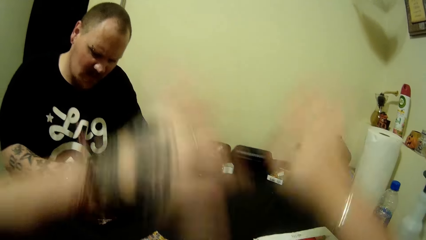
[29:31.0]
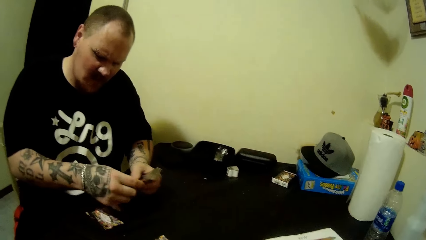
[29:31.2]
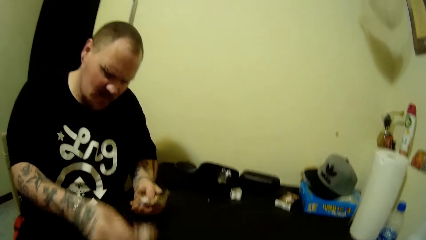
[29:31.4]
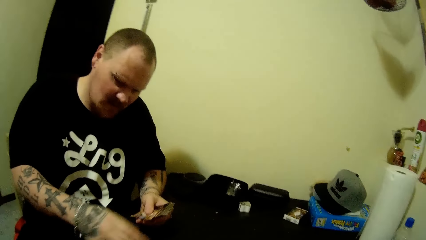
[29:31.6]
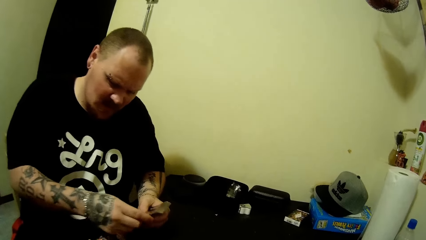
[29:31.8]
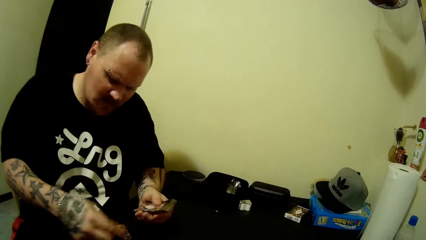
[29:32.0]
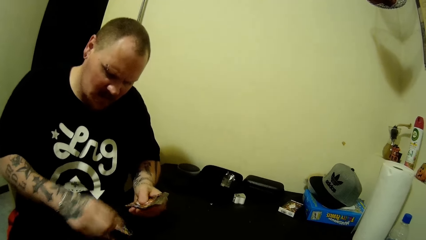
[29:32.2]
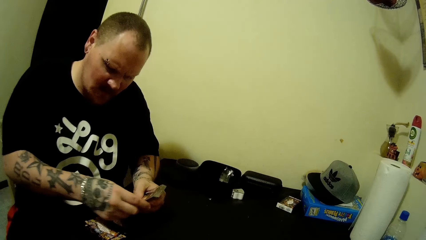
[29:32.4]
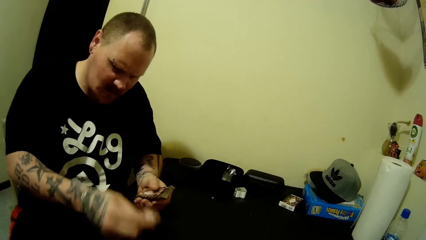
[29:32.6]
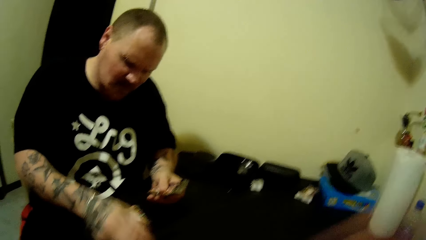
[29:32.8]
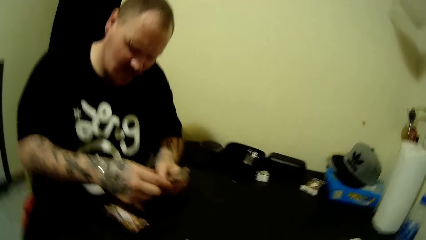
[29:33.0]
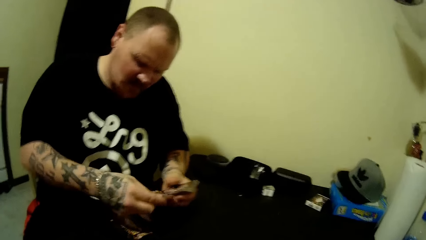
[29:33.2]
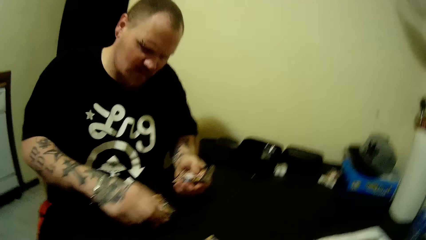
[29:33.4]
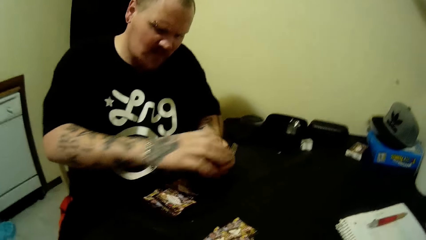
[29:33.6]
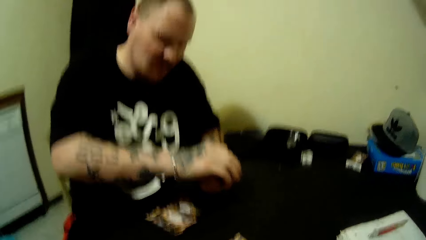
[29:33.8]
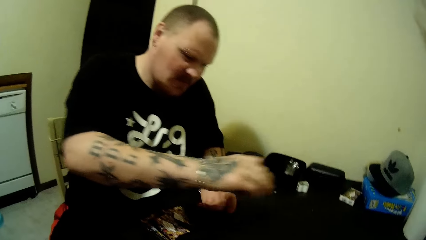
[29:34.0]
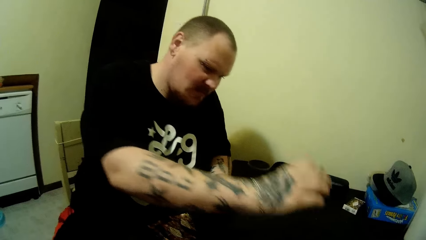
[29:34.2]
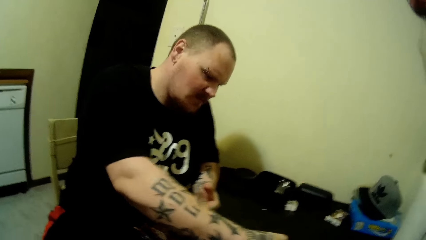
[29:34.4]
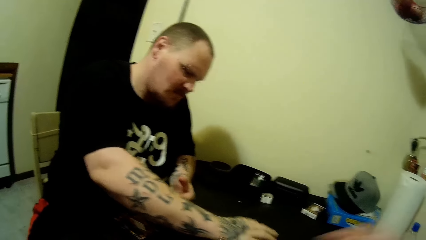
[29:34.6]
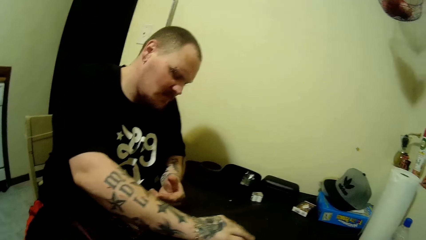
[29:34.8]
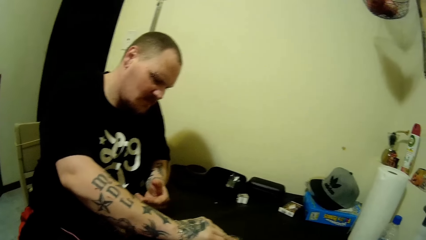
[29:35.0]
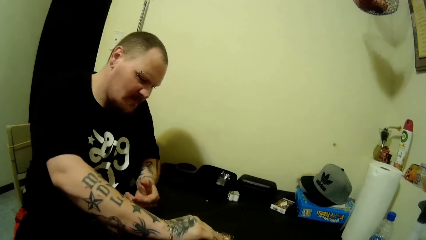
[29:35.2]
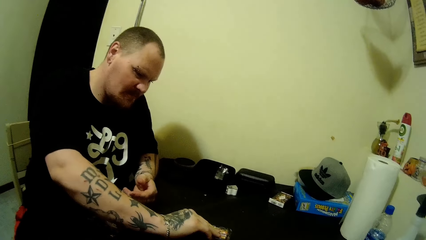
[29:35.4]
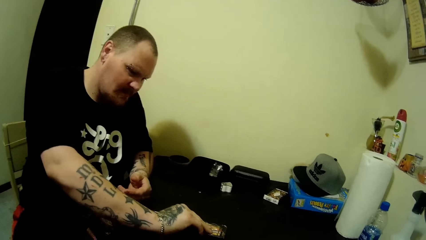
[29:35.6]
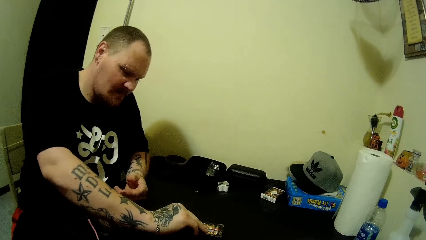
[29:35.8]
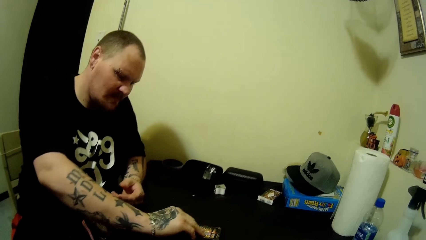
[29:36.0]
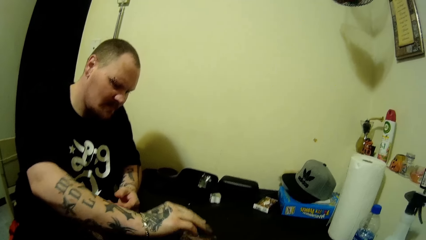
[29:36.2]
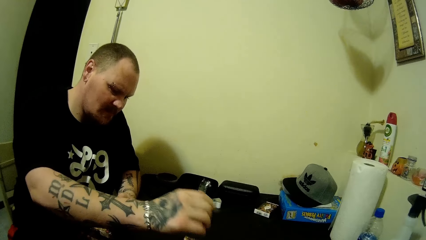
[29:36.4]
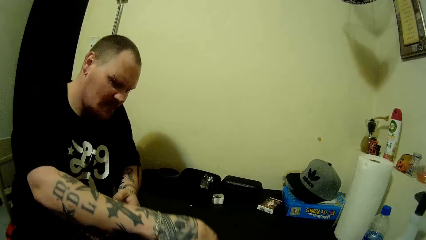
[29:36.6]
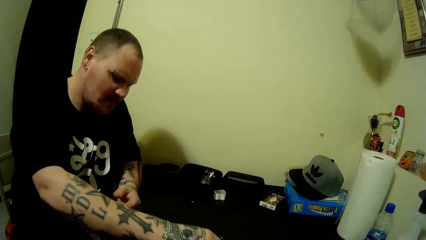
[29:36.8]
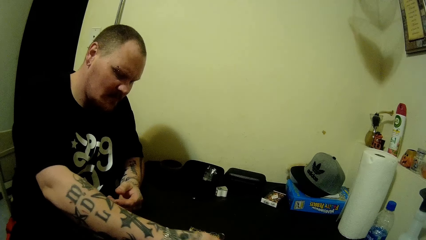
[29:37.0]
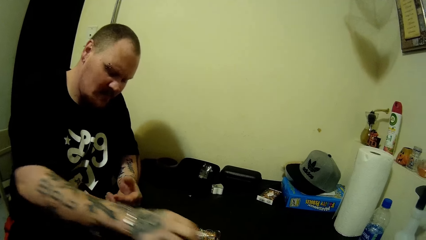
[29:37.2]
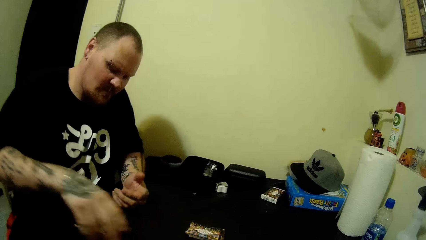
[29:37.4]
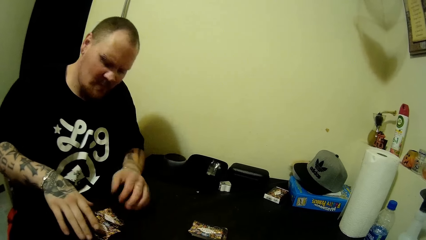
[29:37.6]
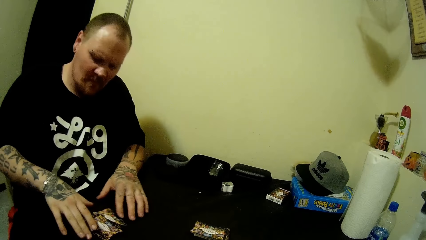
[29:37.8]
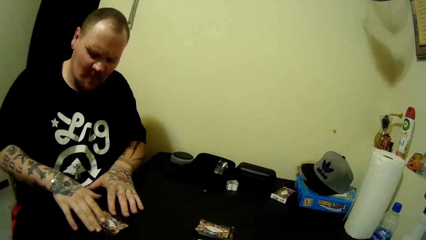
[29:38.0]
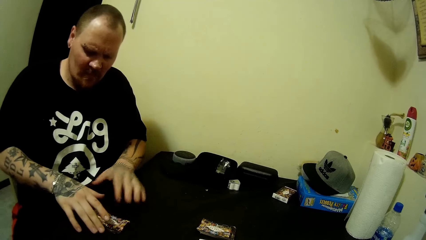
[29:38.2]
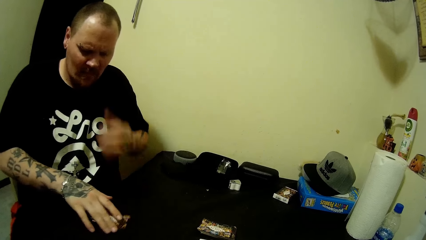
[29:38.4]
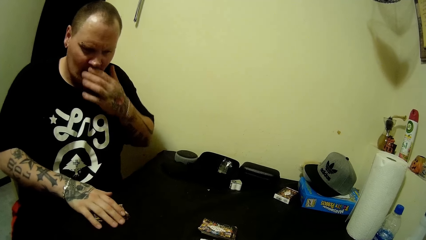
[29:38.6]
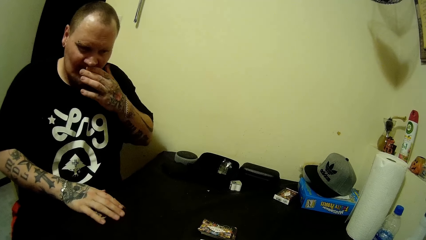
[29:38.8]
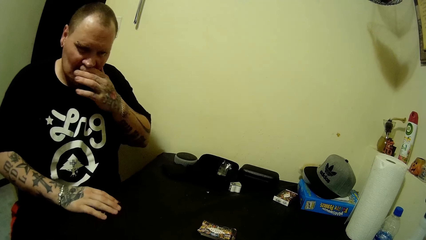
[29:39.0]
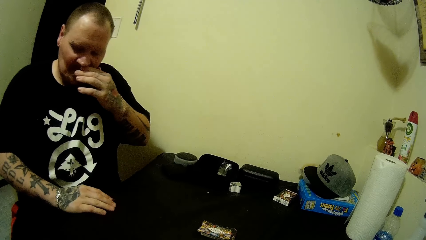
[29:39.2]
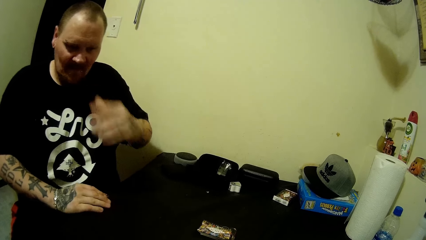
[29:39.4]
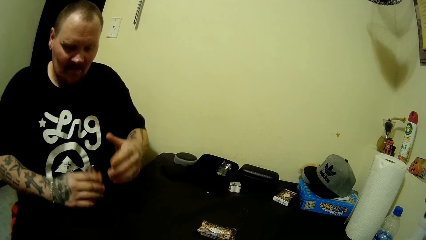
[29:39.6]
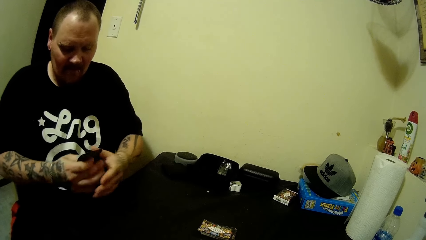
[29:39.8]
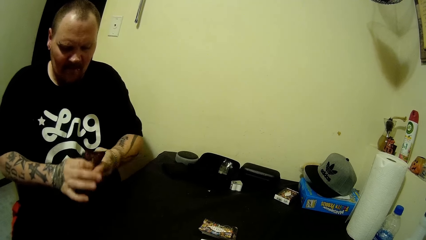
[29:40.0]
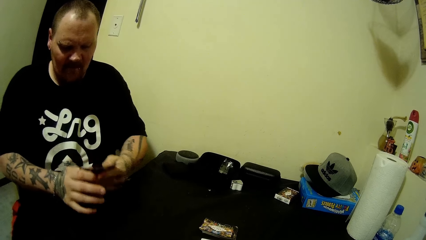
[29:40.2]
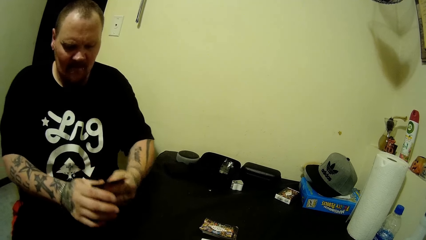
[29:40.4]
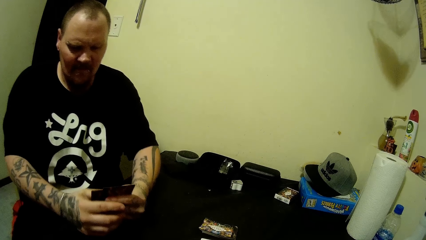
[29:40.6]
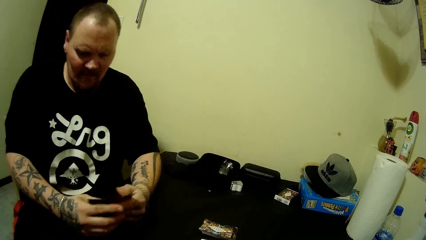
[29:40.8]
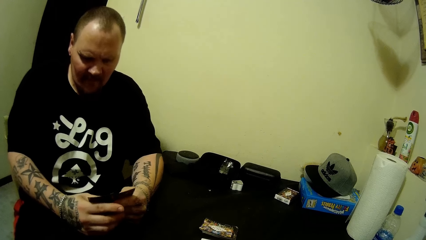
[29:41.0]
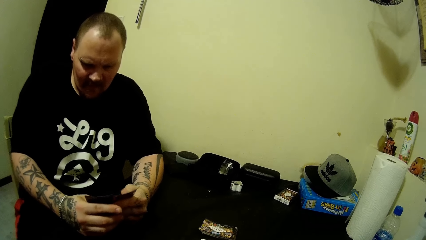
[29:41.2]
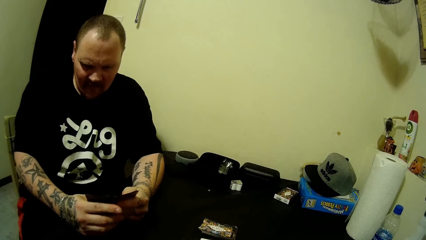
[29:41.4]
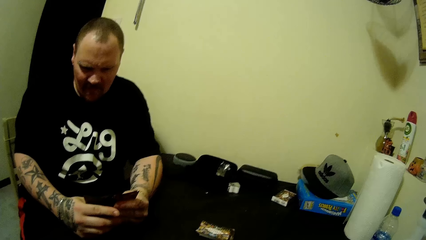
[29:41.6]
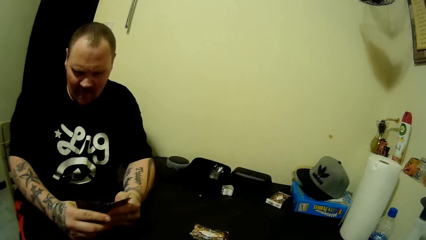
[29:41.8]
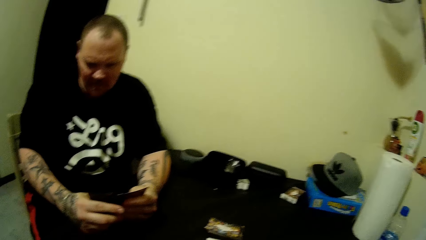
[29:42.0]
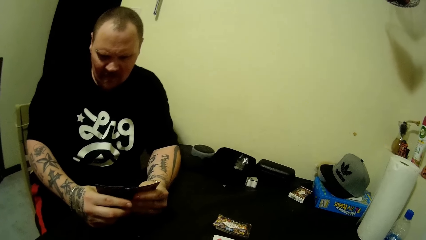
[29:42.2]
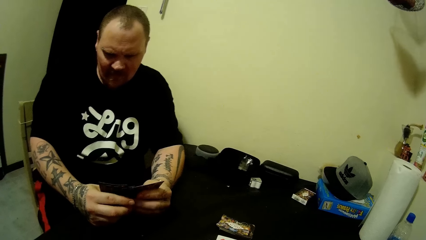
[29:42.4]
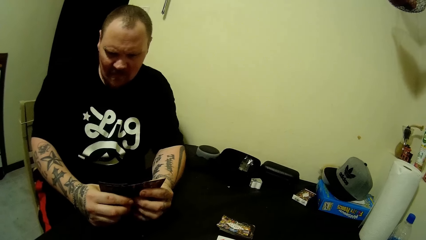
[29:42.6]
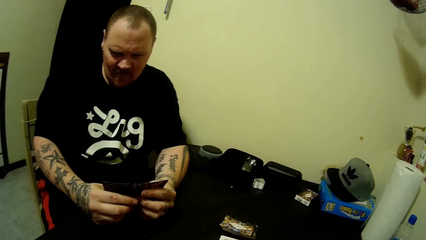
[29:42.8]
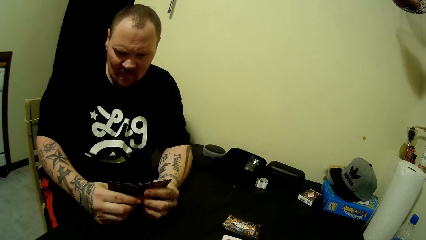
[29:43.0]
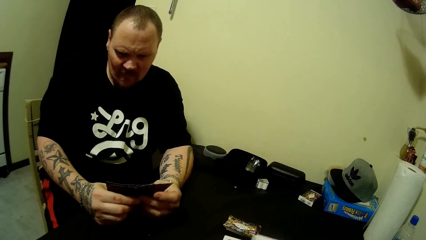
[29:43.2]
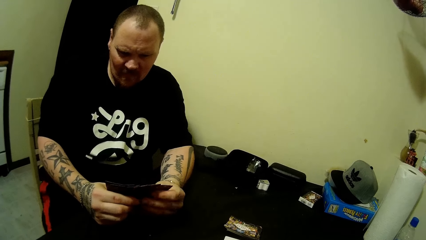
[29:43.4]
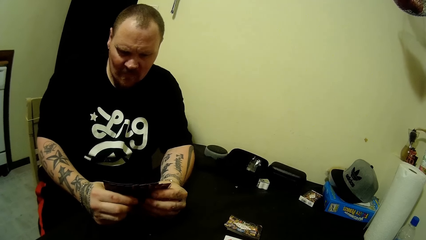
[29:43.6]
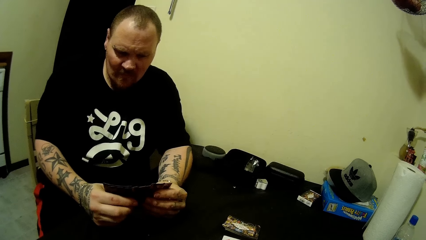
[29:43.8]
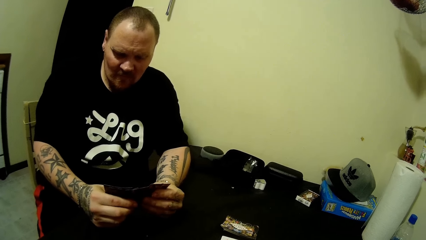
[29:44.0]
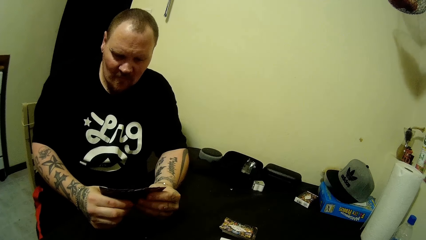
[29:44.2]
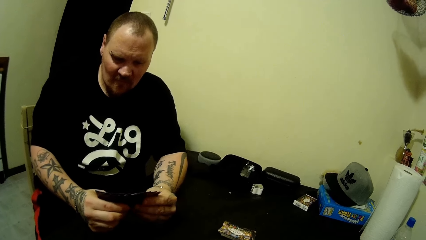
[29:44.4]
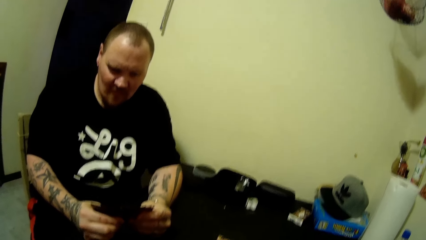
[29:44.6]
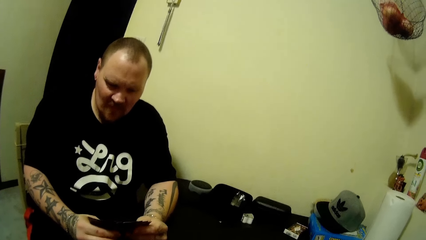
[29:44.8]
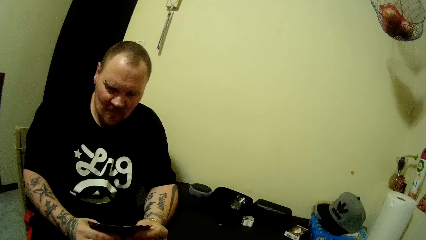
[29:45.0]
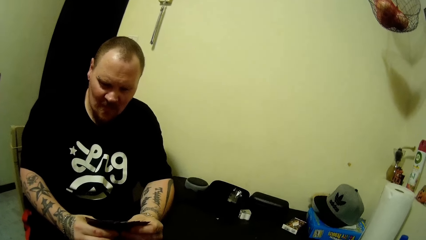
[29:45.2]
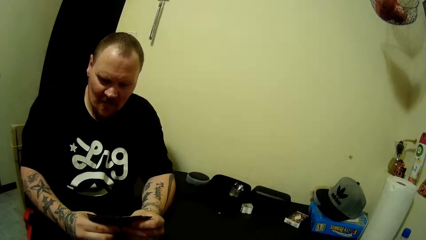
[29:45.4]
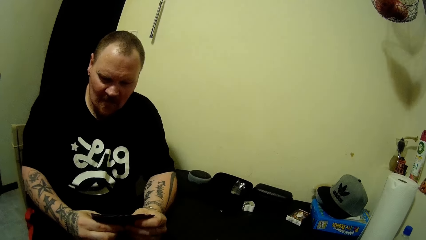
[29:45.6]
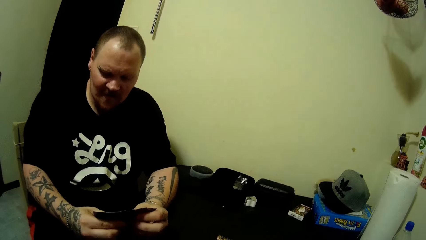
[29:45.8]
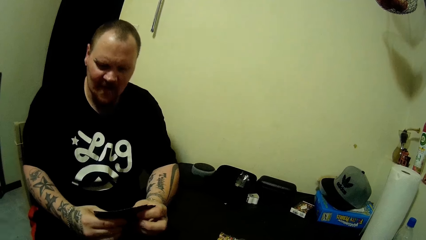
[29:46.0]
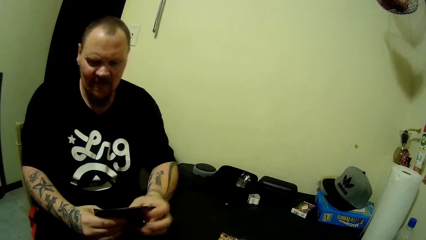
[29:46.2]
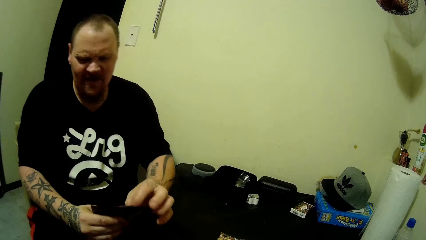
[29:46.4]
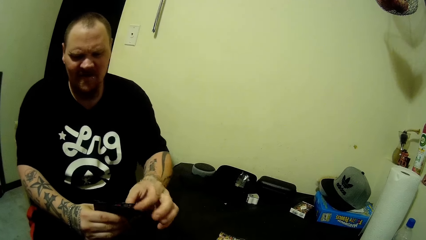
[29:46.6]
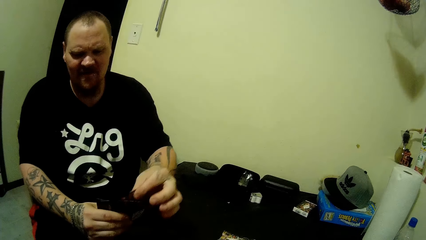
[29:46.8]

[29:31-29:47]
A man lays a card on the table repeatedly. He puts the deck of cards down. He picks up a card and lays the card on the table. He touches his face with his left hand. He picks up the card from the table with his right hand. He holds the card with both hands. He compares the cards.
